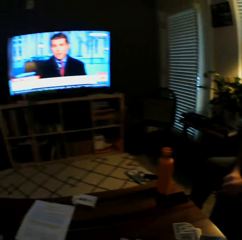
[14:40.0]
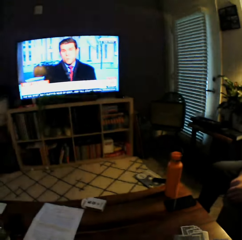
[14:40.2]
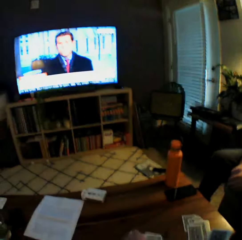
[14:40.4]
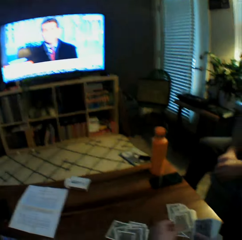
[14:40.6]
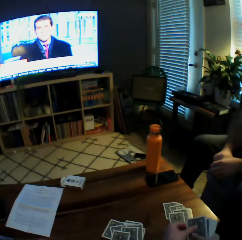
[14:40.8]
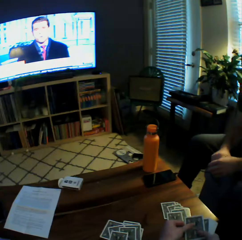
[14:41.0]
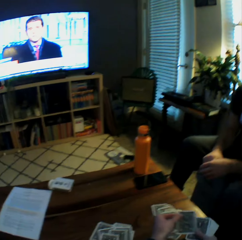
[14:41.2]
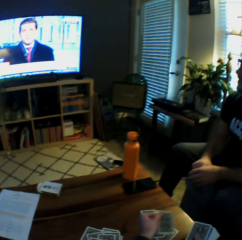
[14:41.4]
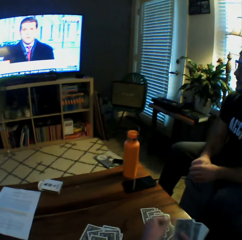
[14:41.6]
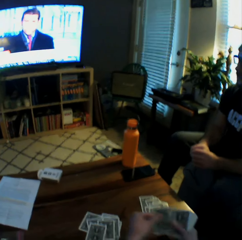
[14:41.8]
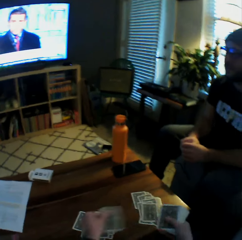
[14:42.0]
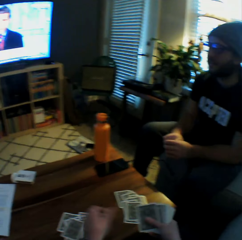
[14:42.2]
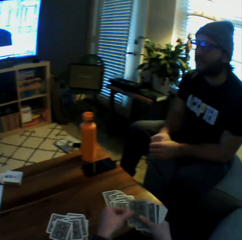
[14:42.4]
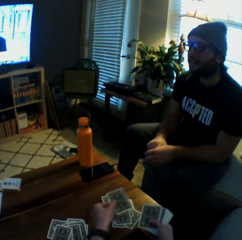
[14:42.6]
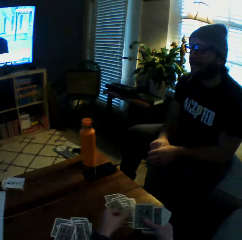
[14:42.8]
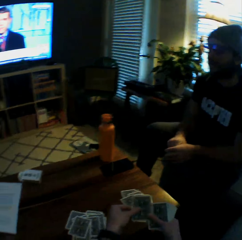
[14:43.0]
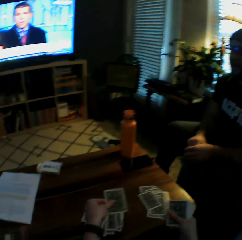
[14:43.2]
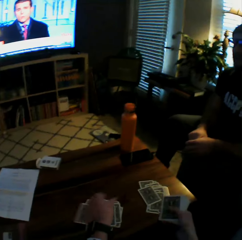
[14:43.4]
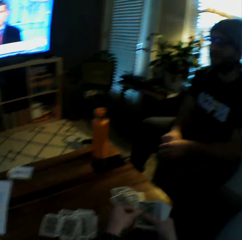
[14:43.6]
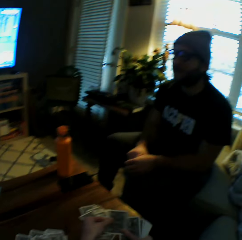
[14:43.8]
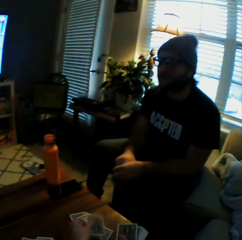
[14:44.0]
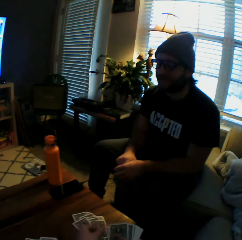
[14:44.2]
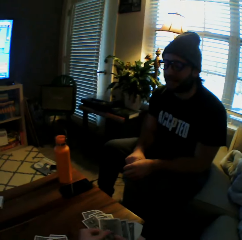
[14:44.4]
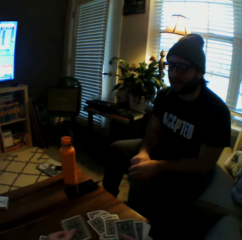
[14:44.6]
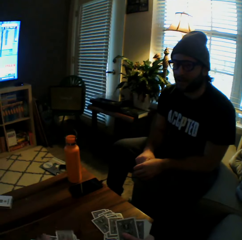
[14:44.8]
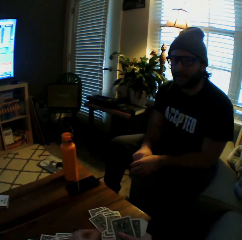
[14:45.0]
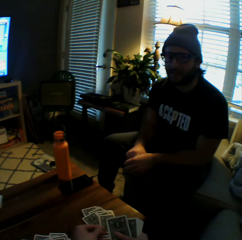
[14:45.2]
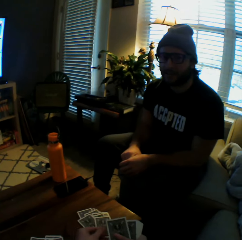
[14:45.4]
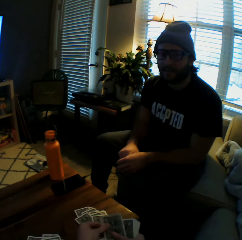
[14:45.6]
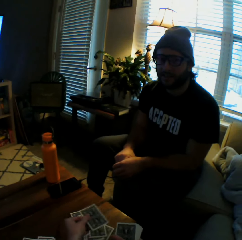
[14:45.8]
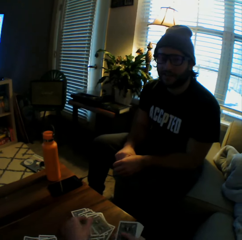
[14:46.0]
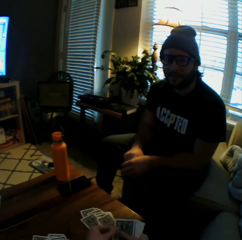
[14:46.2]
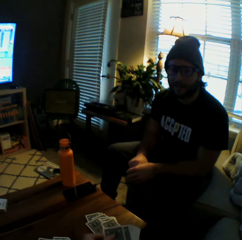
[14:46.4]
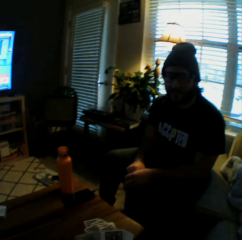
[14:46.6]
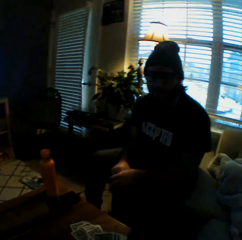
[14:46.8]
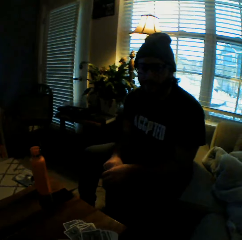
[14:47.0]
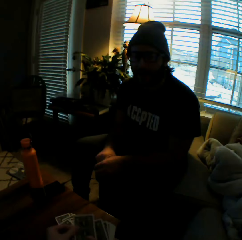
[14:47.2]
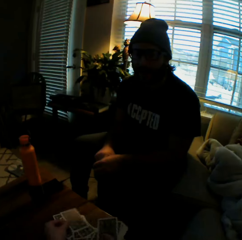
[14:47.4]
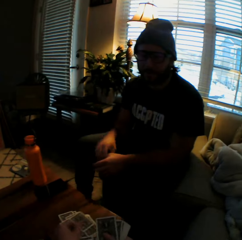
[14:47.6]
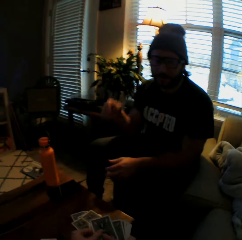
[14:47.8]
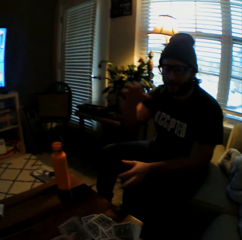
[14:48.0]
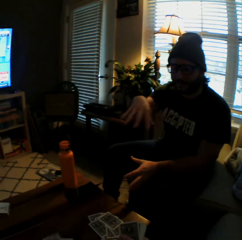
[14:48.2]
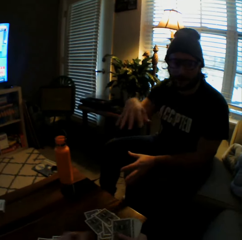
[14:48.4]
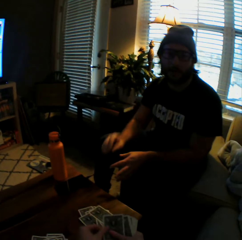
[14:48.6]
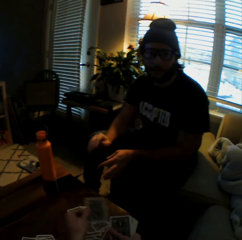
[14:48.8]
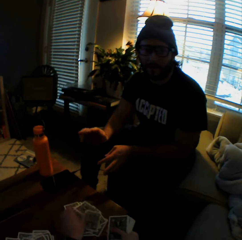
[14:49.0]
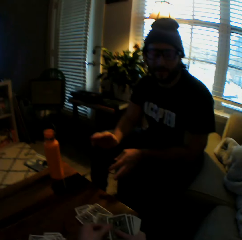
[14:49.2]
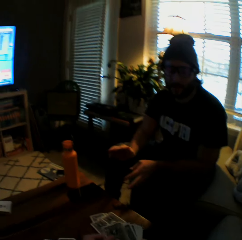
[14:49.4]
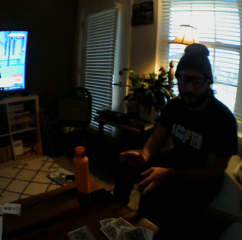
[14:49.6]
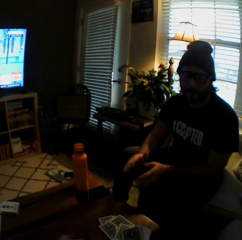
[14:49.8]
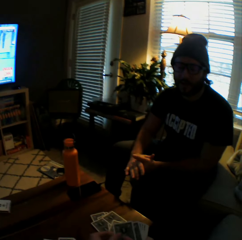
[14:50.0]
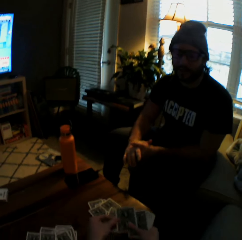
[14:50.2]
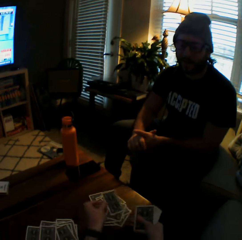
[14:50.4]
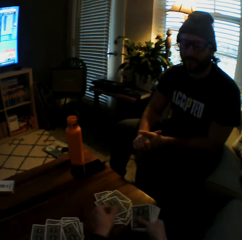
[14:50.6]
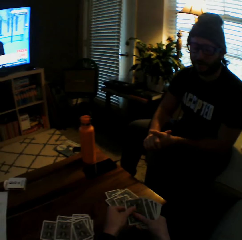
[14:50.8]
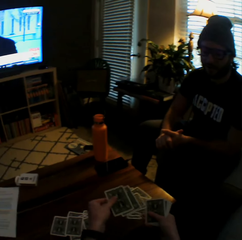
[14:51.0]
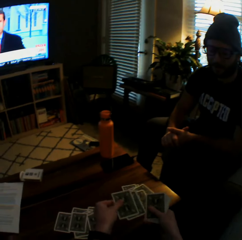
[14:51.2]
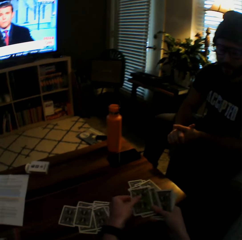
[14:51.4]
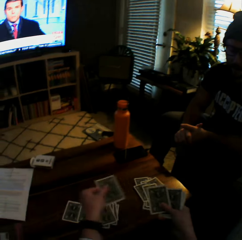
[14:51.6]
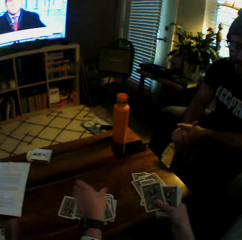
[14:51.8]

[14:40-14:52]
A man raises his right hand. The man lowers his right hand.

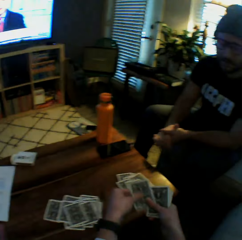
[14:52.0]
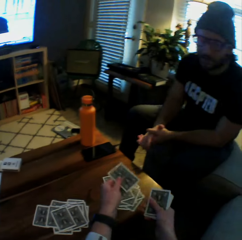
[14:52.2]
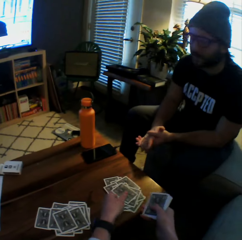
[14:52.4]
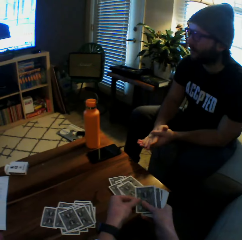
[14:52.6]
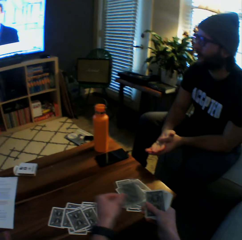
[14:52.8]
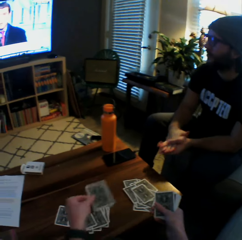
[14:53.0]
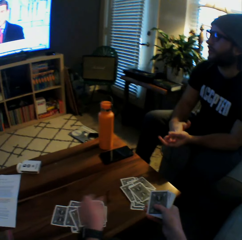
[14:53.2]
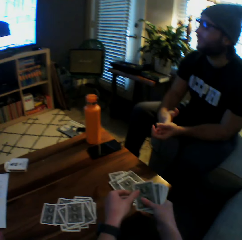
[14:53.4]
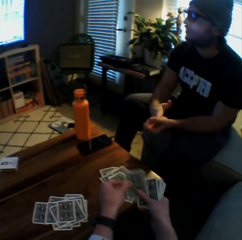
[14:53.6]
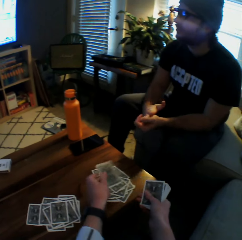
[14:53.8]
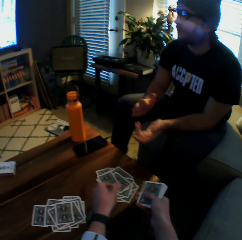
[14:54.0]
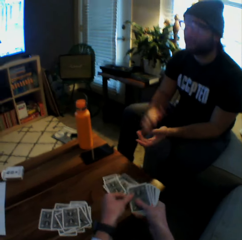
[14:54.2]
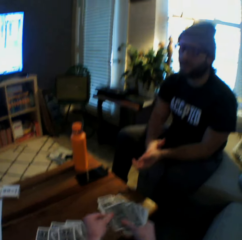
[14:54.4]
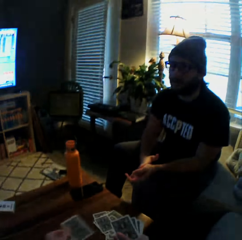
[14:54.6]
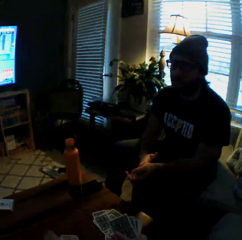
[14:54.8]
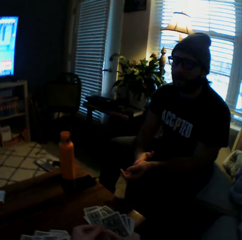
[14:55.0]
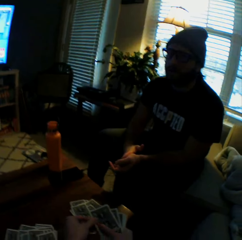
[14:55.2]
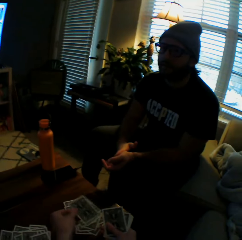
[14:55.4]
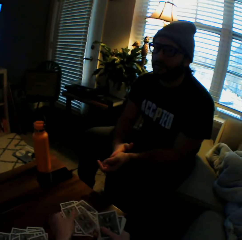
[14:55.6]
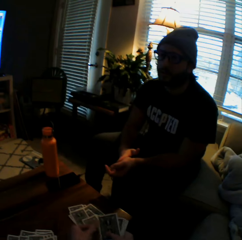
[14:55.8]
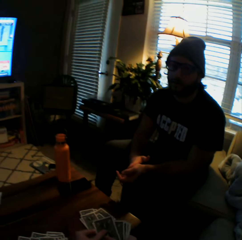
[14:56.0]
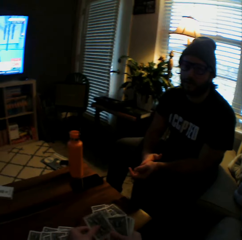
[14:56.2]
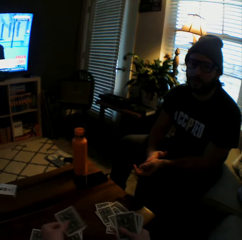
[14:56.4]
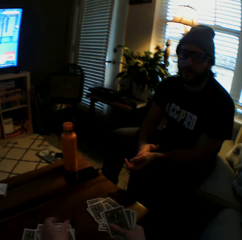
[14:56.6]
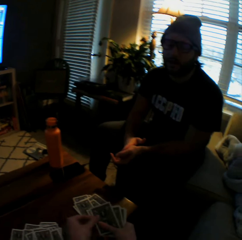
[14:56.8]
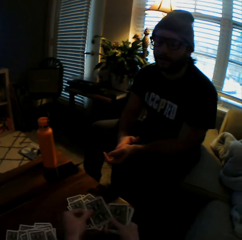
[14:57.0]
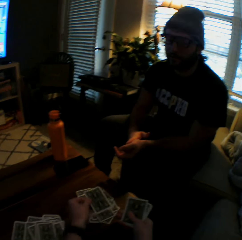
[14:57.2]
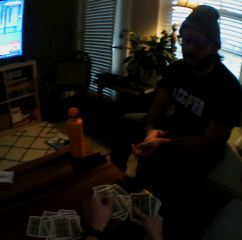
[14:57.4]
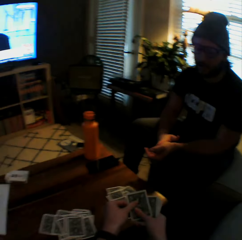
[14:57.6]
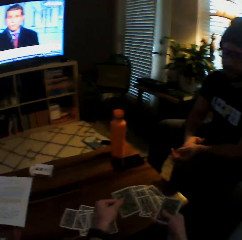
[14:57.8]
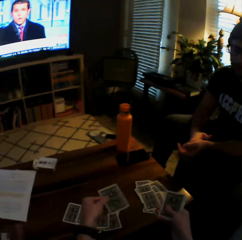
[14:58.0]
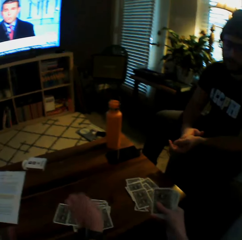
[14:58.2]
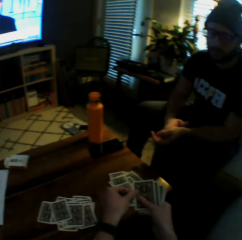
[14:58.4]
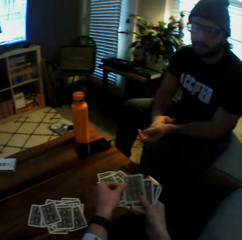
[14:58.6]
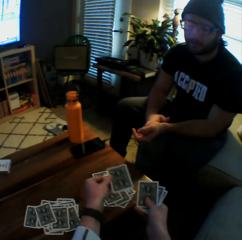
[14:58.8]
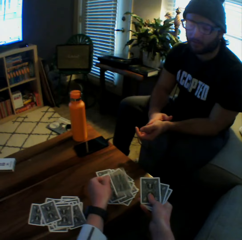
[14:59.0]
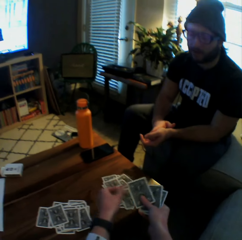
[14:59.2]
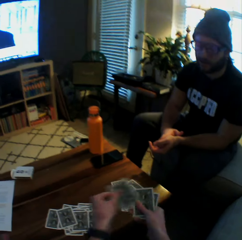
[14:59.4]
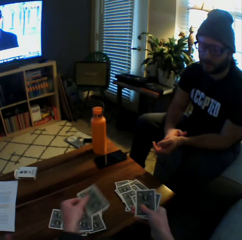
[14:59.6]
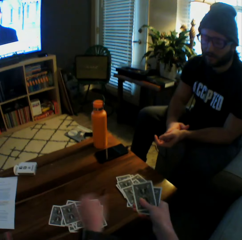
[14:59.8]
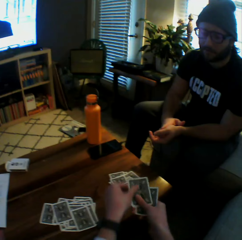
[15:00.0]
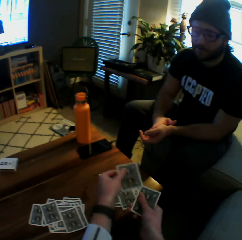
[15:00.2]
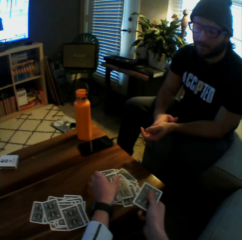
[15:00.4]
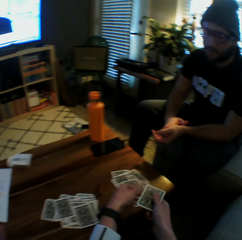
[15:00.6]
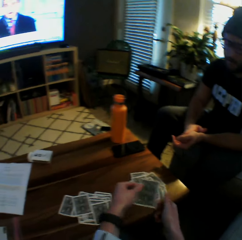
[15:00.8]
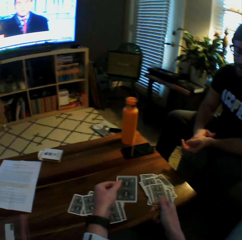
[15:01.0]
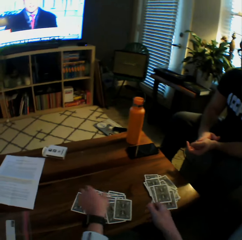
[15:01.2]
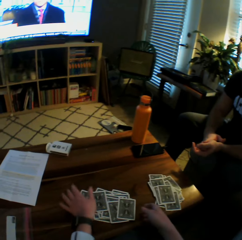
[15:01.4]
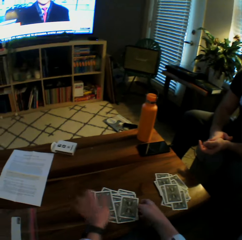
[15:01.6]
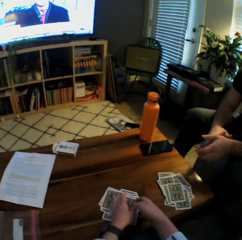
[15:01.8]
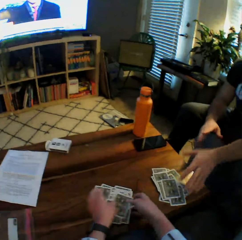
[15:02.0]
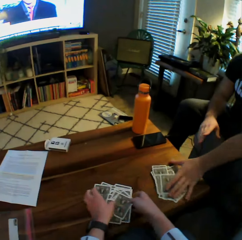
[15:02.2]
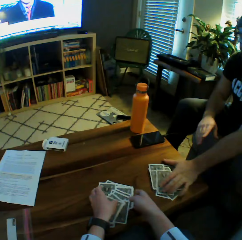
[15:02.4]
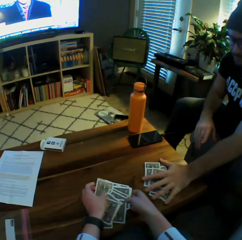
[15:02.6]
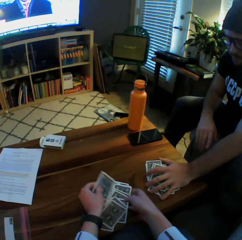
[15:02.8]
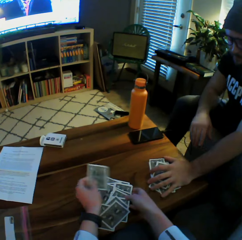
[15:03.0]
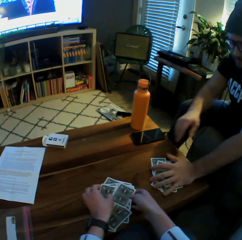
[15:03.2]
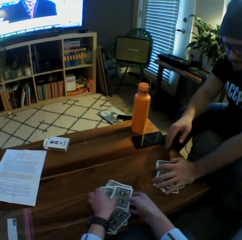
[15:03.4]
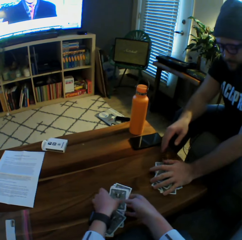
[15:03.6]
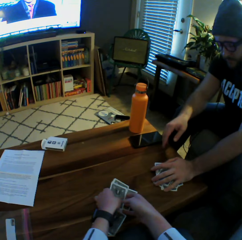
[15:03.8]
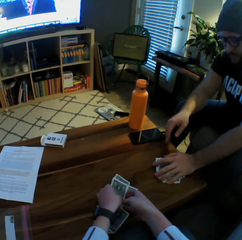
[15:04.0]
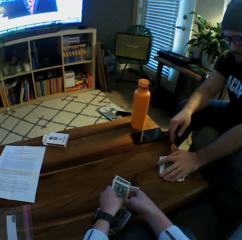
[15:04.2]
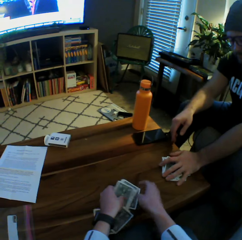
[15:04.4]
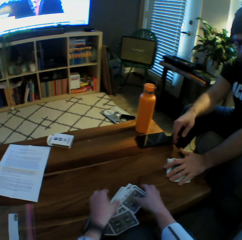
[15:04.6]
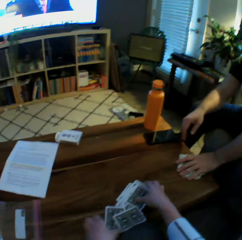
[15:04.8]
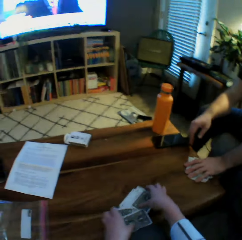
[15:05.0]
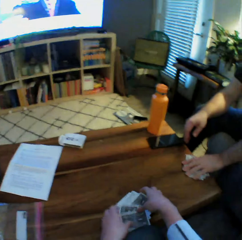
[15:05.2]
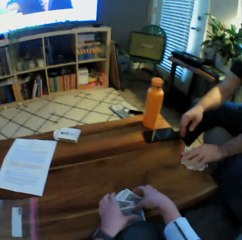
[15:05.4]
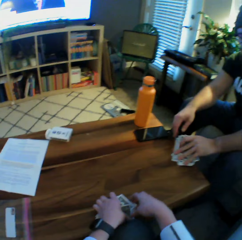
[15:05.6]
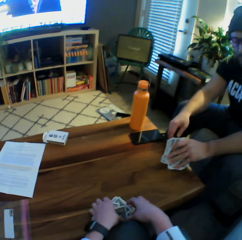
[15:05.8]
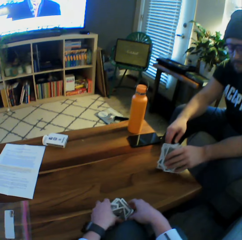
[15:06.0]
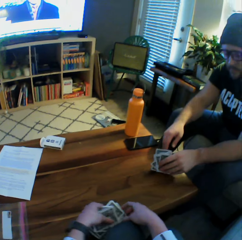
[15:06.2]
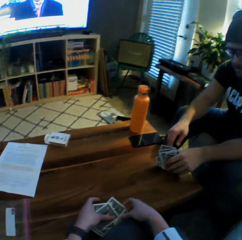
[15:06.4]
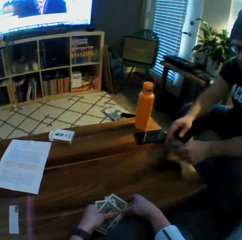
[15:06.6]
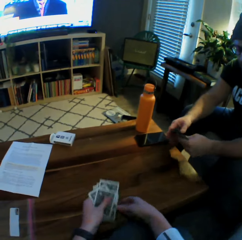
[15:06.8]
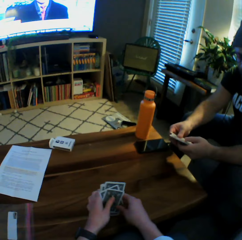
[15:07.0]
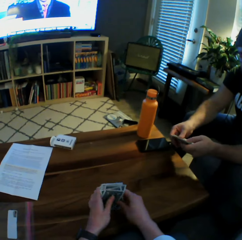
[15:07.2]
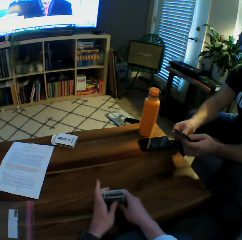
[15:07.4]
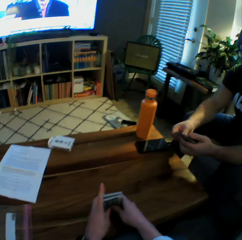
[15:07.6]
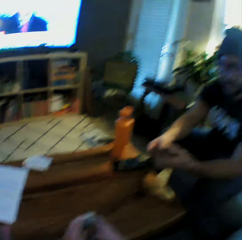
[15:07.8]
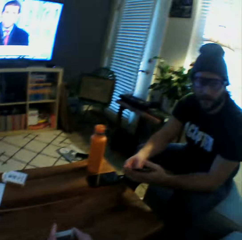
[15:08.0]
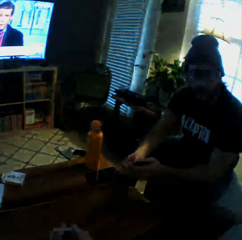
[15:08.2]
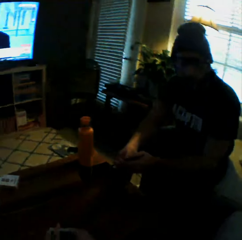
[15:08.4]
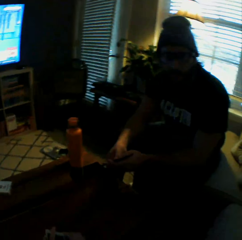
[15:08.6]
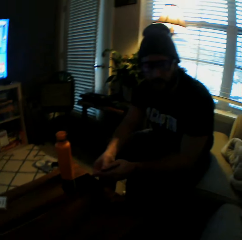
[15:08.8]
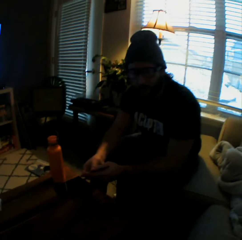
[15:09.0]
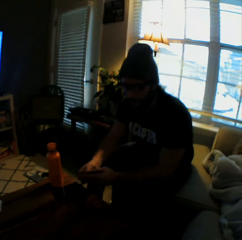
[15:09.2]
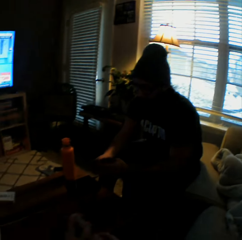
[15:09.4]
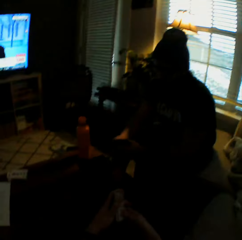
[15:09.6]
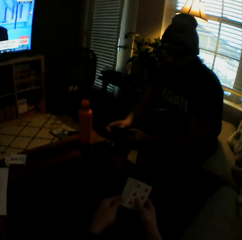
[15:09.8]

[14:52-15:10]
The camera wearer shares the cards between himself and the man. He interacts with the man. He takes some of the playing cards on the table. He holds his cards on the table with both hands. The man holds his cards on the table with both hands, and picks up his cards from the table with both hands. The camera wearer picks up his cards from the table with both hands. He interacts with the man.
